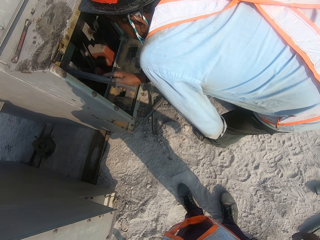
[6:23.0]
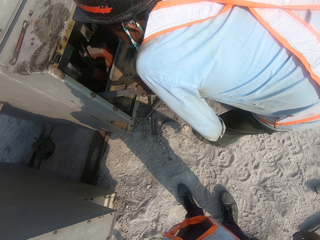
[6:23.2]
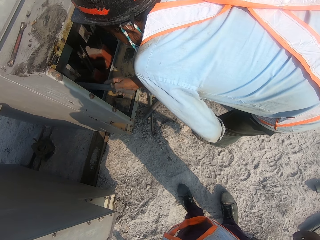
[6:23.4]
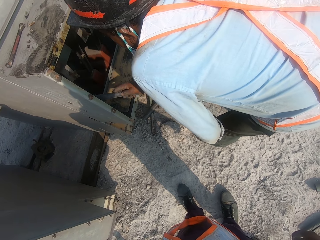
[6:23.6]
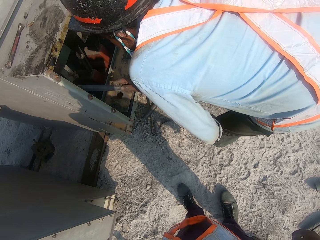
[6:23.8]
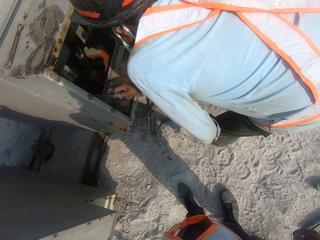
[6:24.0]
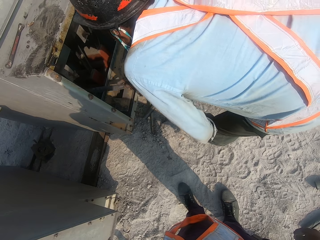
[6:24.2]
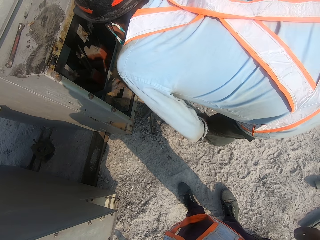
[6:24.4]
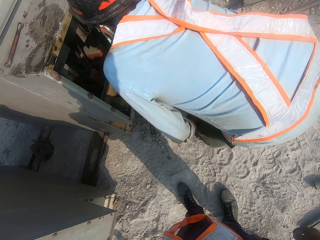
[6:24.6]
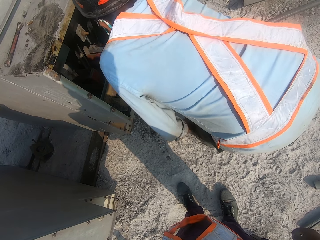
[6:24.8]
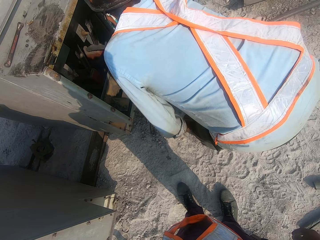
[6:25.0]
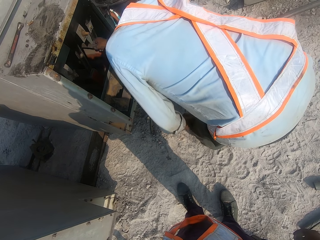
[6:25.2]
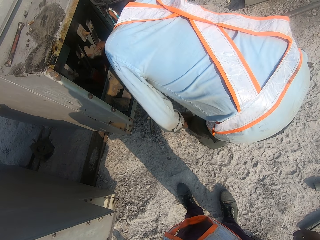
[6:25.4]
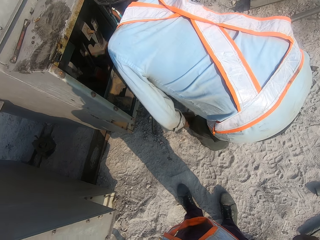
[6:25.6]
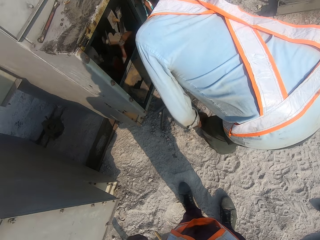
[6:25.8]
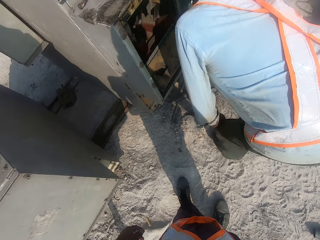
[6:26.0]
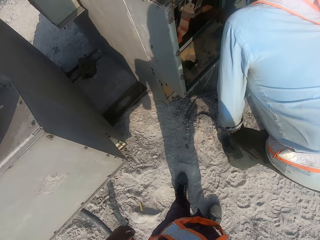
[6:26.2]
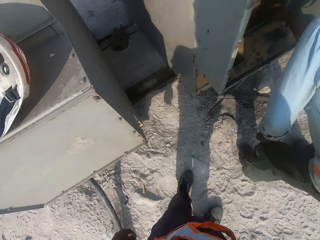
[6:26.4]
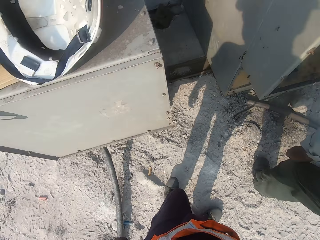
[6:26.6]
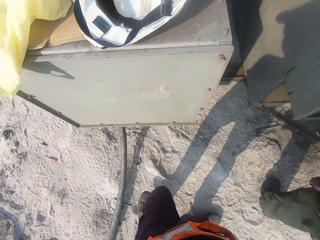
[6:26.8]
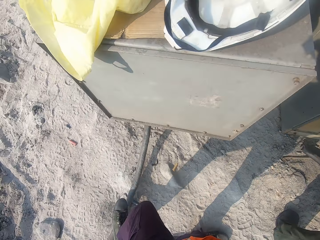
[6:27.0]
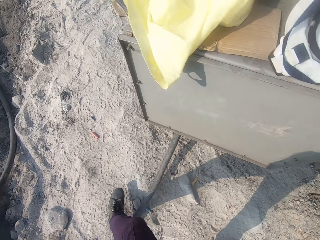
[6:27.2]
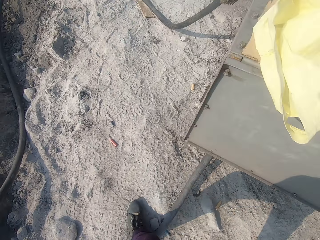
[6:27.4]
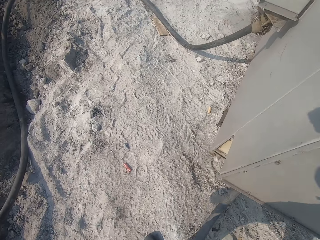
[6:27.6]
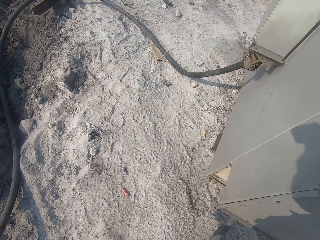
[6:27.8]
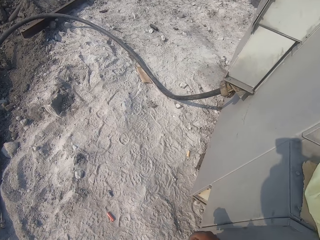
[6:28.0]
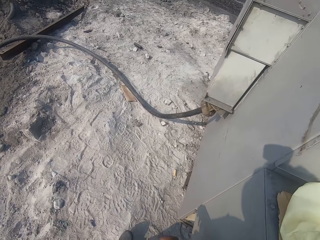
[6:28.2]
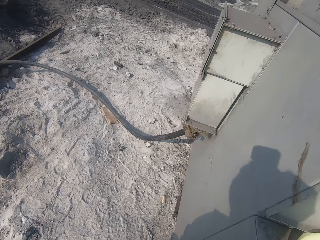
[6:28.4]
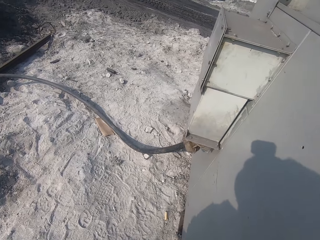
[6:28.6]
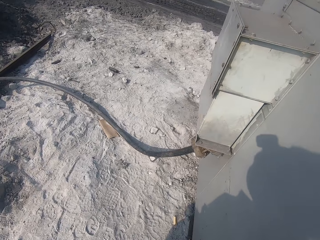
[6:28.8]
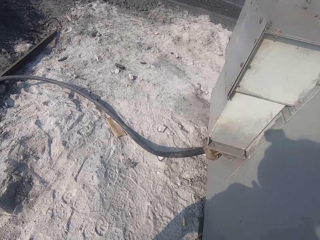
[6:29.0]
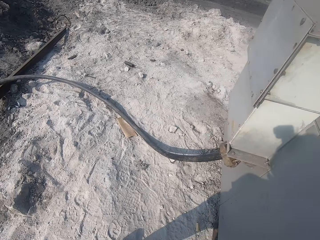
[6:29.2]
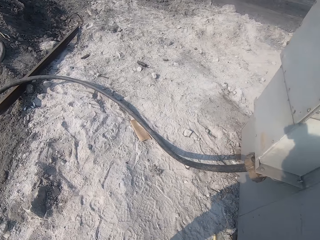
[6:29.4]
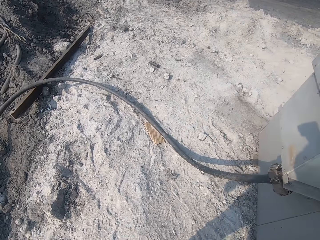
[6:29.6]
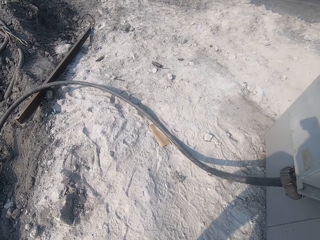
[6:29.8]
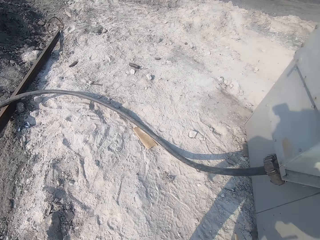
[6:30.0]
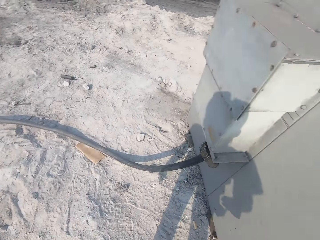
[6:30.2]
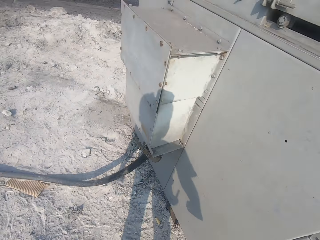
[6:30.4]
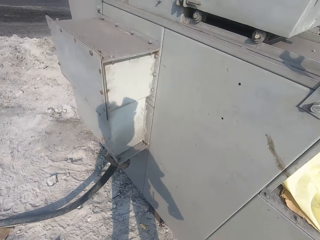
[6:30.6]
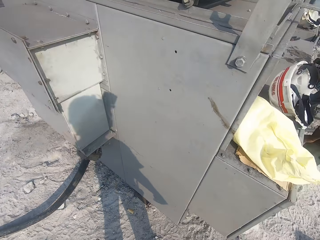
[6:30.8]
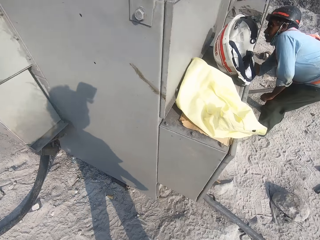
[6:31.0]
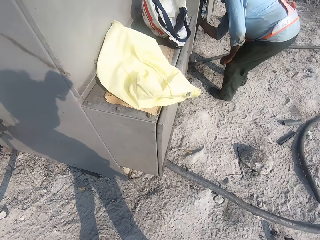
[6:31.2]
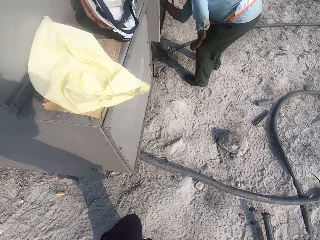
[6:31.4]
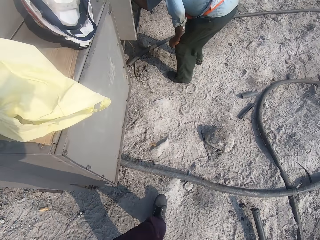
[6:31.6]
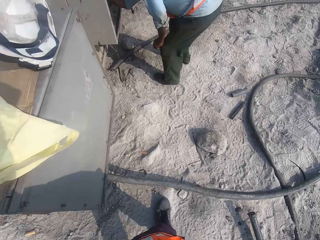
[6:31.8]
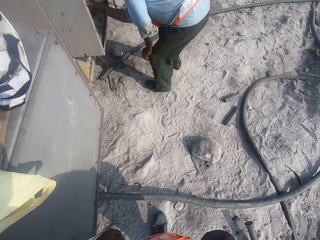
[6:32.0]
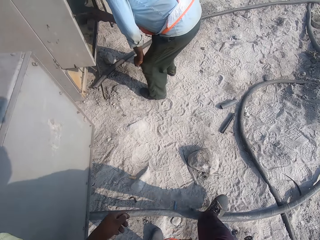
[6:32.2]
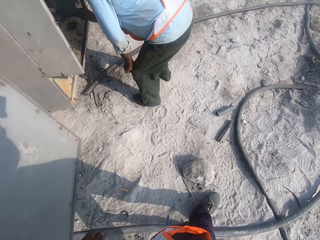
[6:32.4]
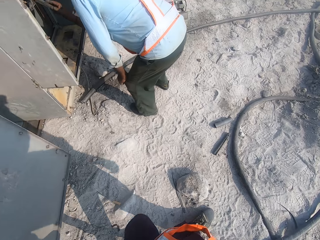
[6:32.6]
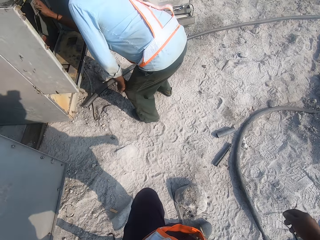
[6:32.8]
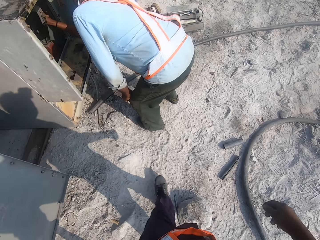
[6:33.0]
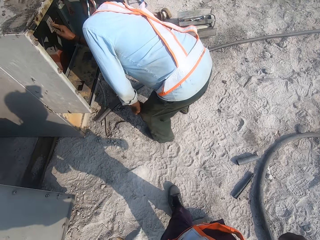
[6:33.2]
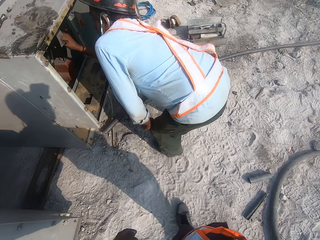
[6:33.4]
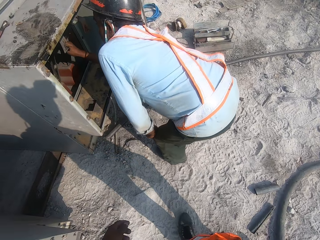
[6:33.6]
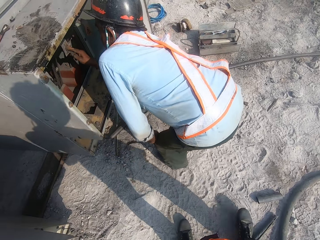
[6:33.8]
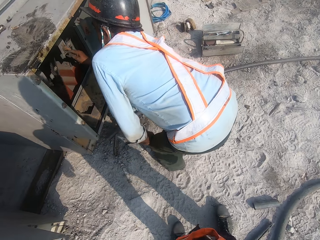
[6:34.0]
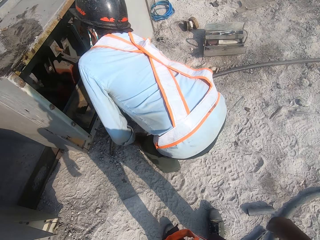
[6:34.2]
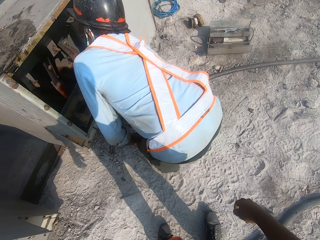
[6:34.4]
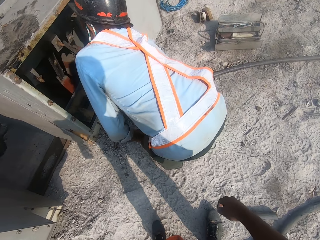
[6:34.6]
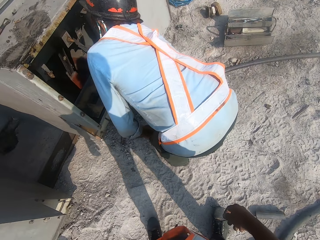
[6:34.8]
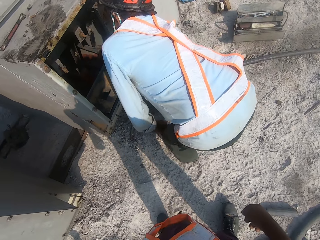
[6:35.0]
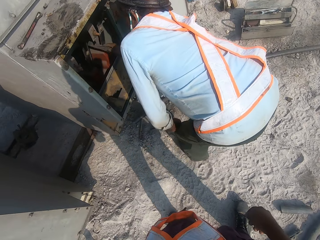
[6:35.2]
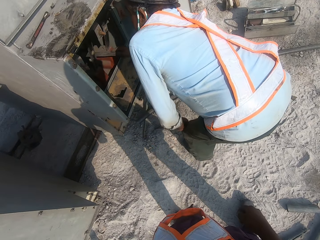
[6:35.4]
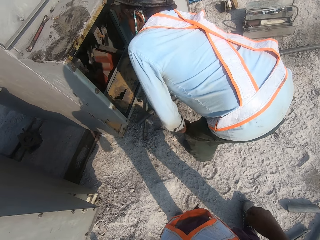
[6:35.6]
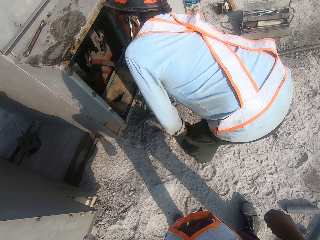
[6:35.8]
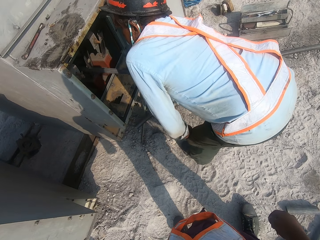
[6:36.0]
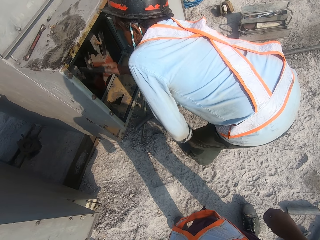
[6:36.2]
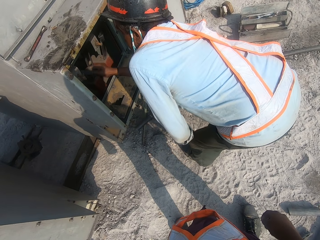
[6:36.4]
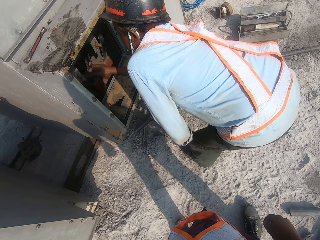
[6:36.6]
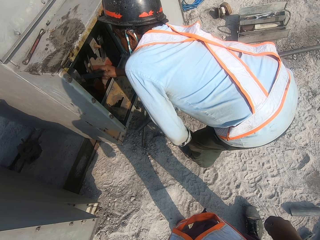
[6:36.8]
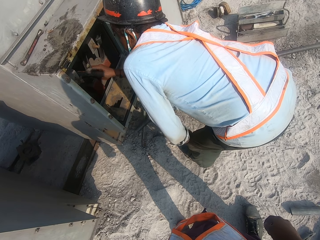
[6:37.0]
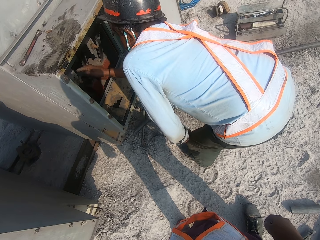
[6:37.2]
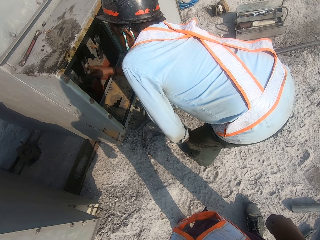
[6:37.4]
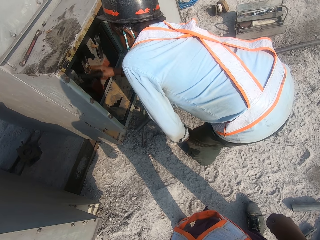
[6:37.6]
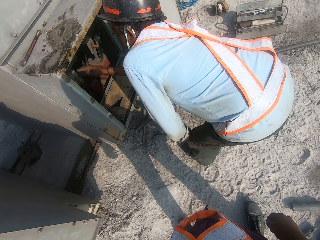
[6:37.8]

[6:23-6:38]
The camera wearer walks around the machine. They stand next to a man.

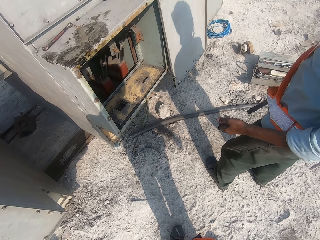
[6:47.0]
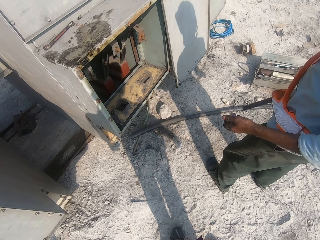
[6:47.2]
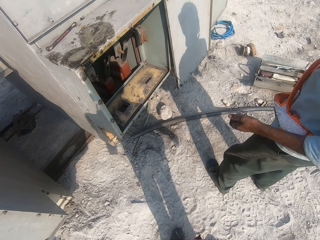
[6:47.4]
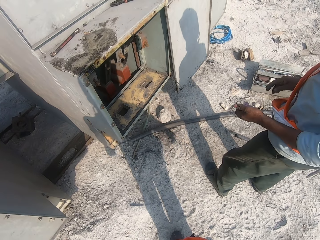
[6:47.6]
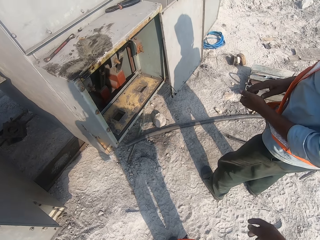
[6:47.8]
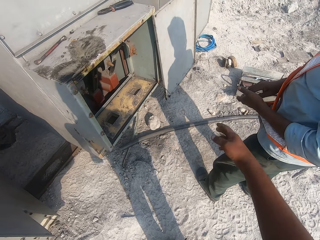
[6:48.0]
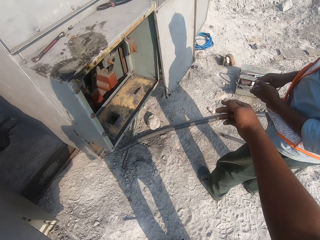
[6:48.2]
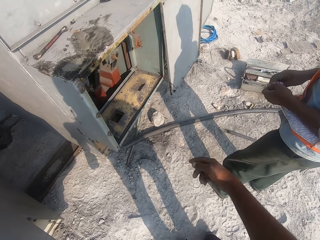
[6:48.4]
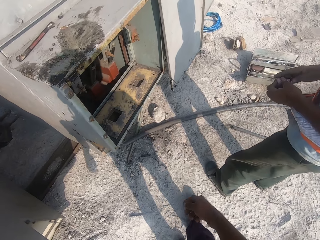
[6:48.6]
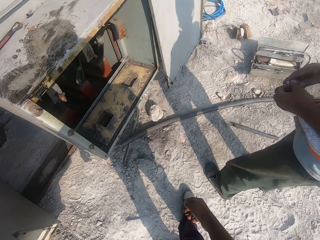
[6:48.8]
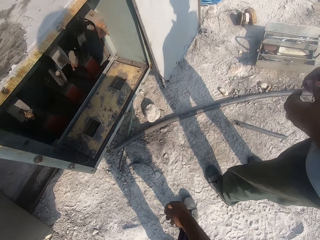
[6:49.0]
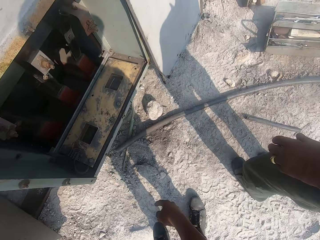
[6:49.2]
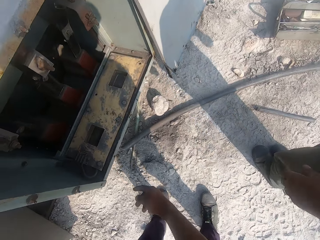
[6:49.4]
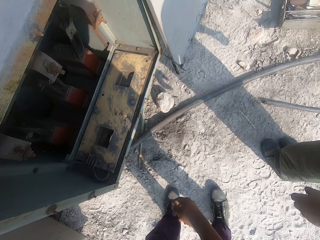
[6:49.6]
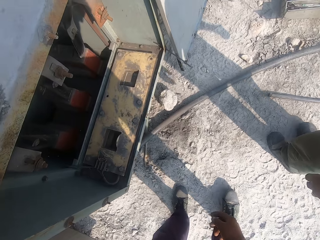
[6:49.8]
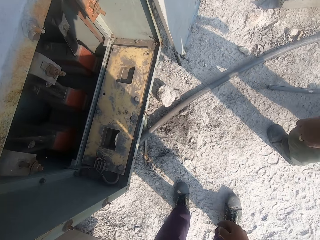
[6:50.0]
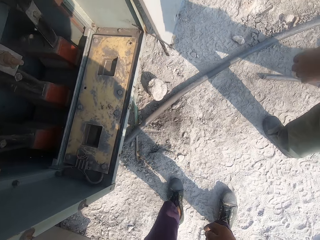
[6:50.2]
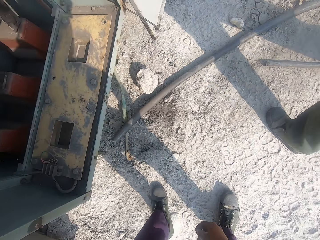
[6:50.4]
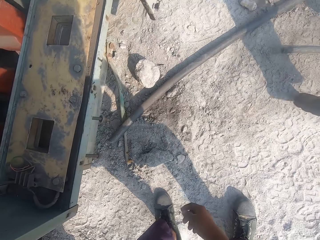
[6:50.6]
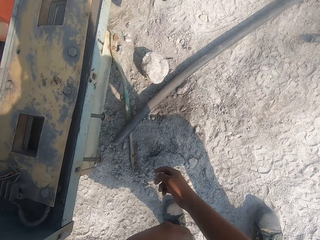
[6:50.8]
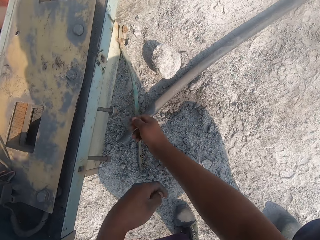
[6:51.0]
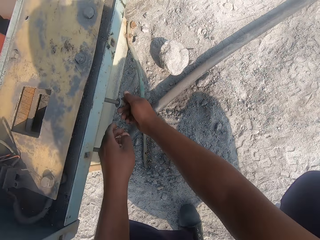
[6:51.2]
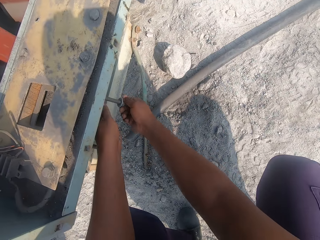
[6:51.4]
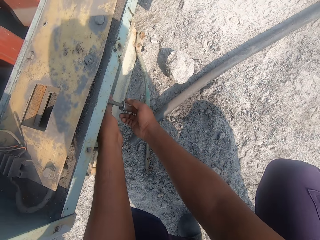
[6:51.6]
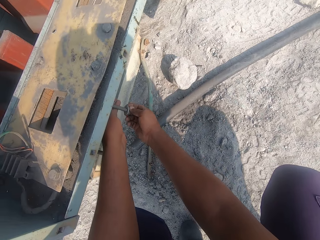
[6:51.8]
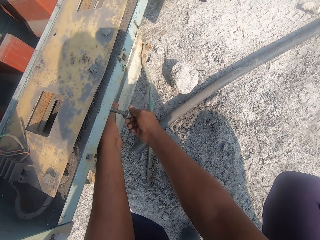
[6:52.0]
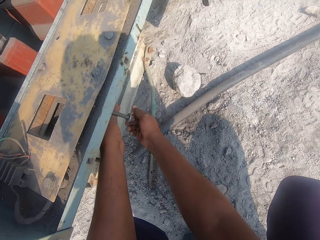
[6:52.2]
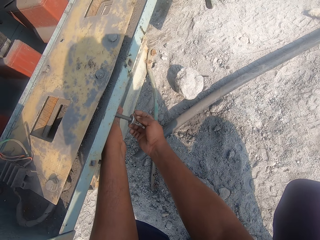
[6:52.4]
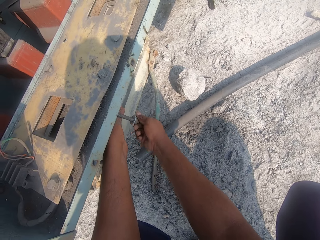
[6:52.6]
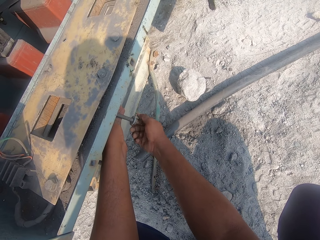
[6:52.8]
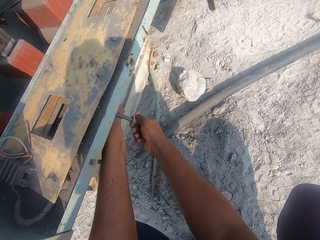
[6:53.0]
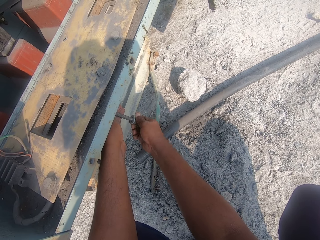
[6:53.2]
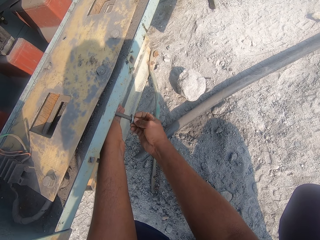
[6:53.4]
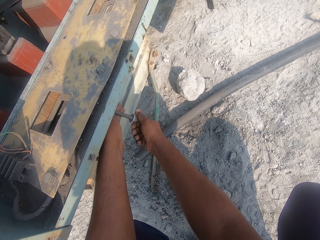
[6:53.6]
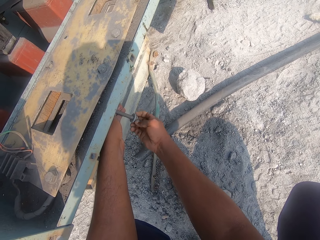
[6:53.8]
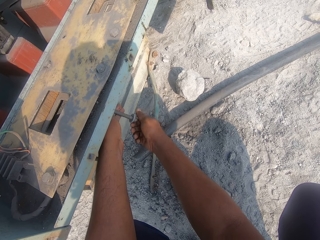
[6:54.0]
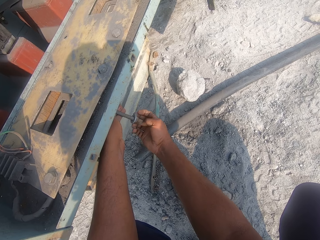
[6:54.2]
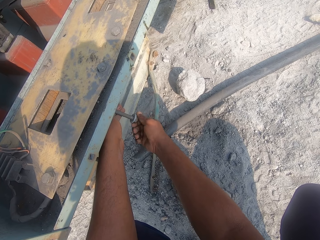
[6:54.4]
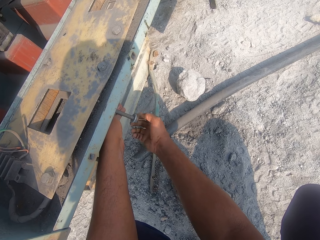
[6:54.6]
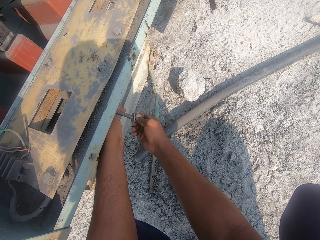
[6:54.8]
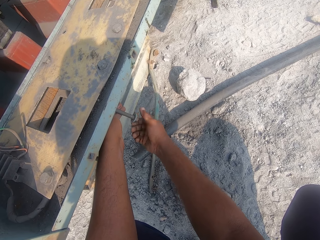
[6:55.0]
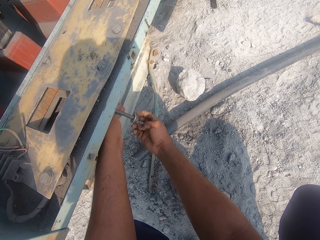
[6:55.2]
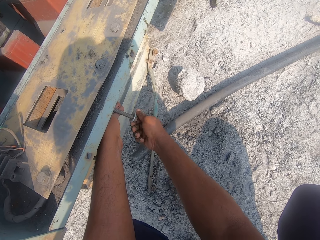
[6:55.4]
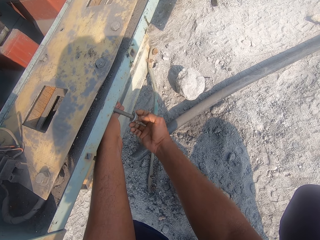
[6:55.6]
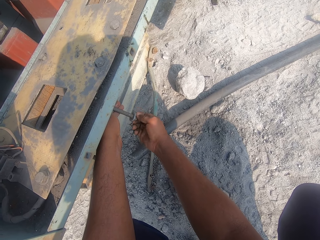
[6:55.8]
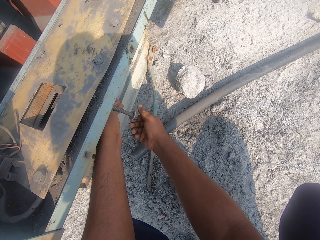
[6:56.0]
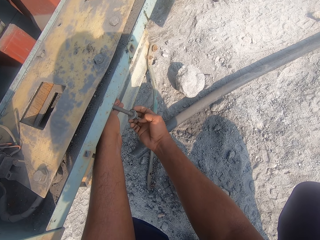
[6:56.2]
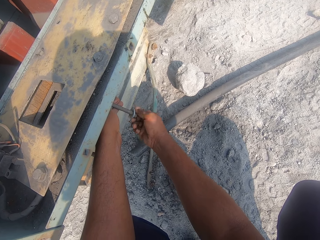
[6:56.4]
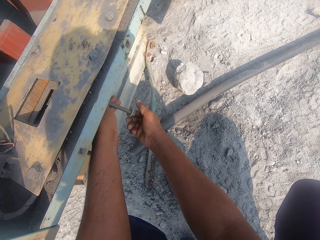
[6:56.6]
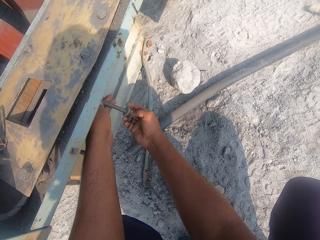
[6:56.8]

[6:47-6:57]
A man drops the plastic pipe on the ground. The camera wearer opens a bolt with his hand.
